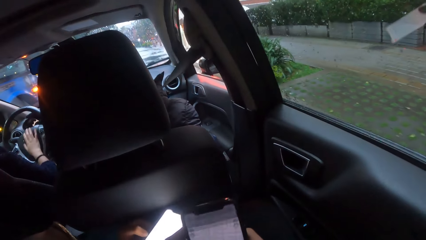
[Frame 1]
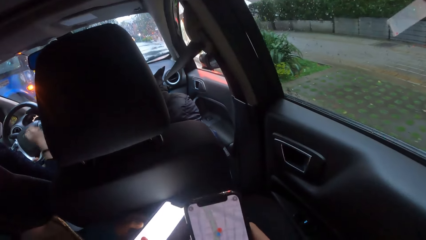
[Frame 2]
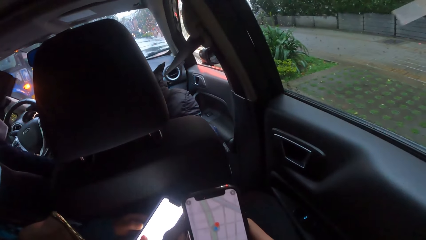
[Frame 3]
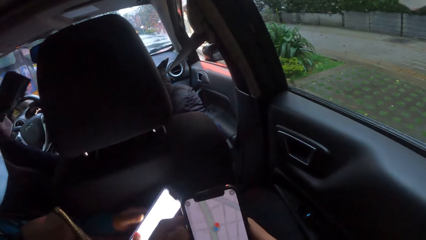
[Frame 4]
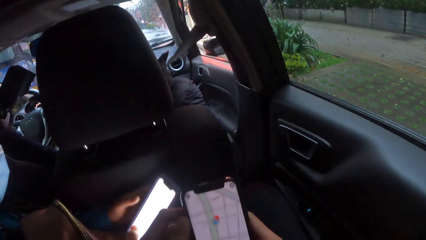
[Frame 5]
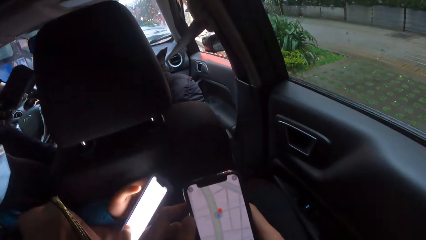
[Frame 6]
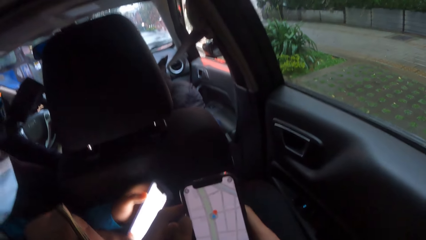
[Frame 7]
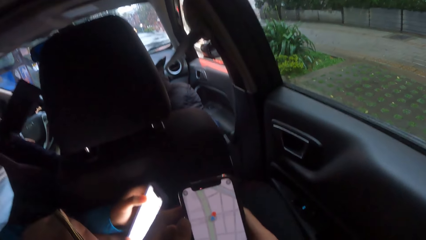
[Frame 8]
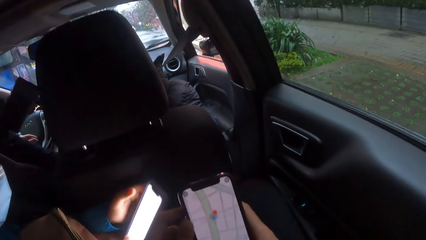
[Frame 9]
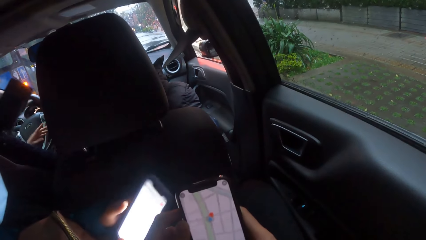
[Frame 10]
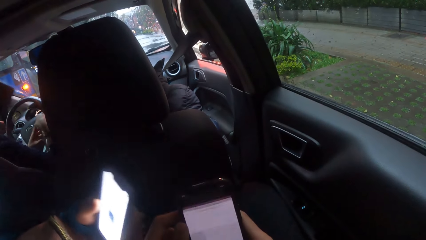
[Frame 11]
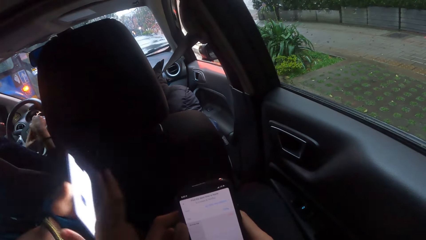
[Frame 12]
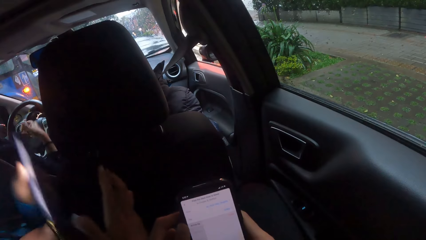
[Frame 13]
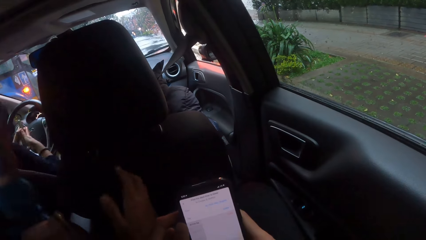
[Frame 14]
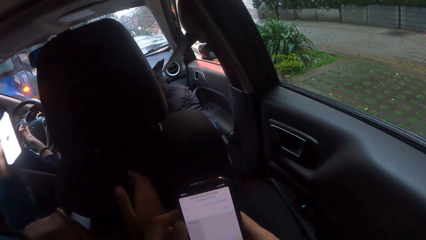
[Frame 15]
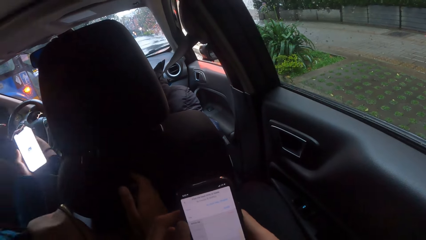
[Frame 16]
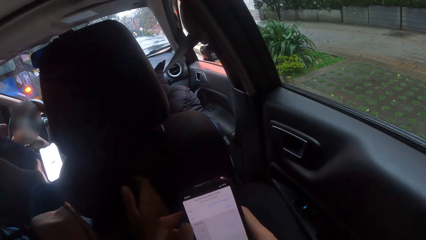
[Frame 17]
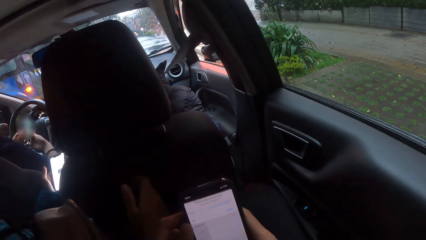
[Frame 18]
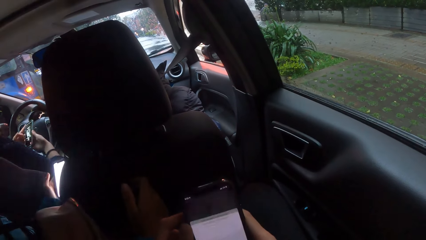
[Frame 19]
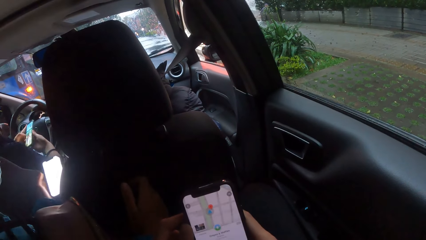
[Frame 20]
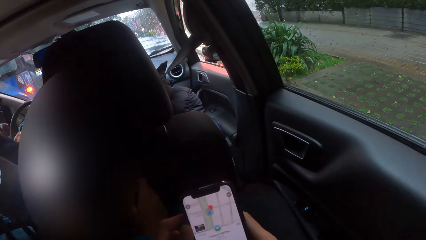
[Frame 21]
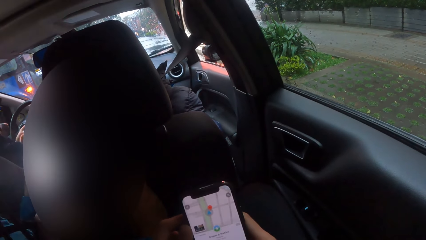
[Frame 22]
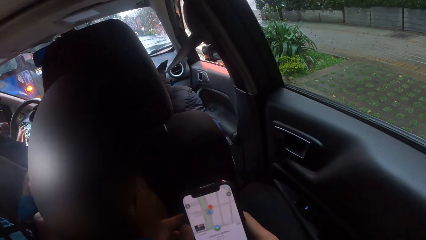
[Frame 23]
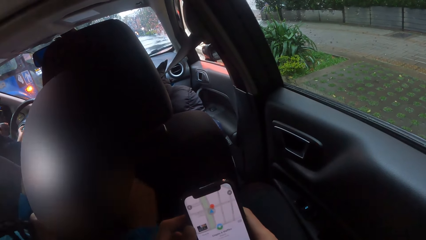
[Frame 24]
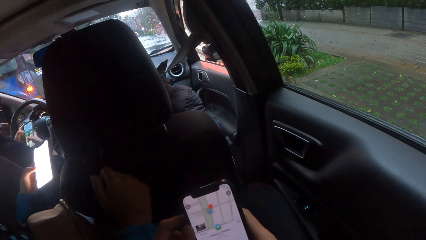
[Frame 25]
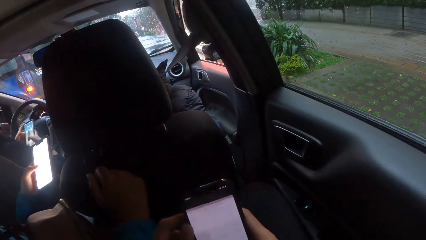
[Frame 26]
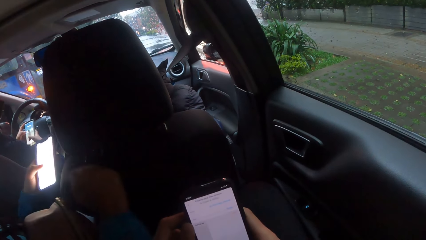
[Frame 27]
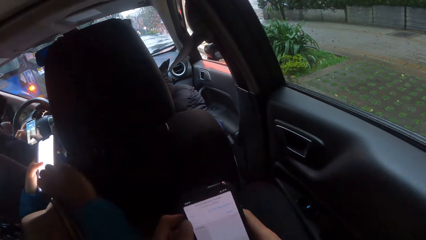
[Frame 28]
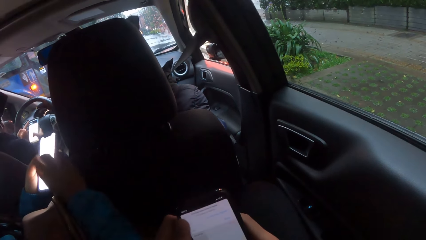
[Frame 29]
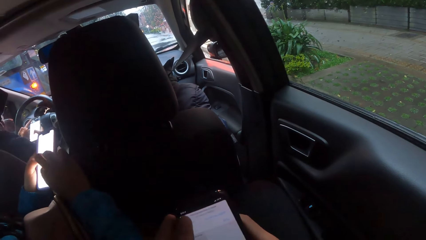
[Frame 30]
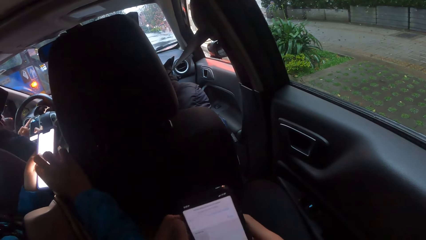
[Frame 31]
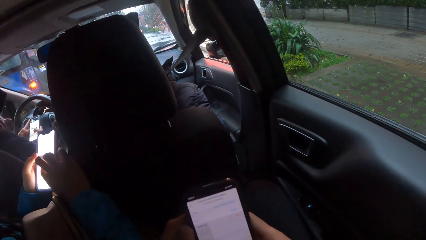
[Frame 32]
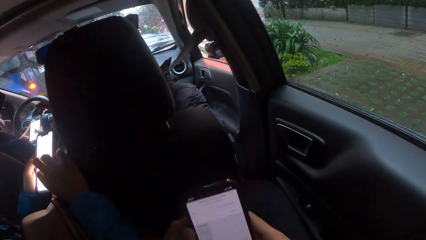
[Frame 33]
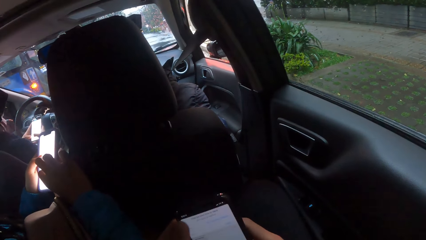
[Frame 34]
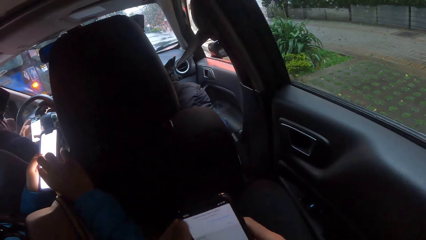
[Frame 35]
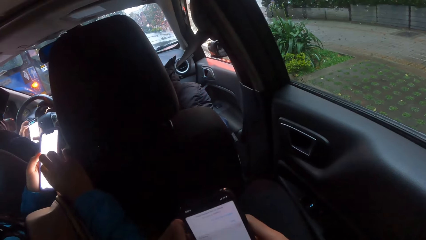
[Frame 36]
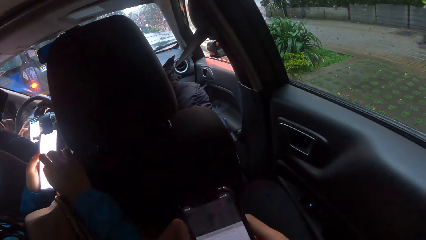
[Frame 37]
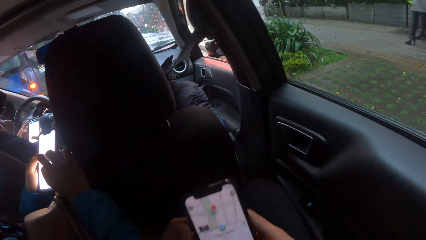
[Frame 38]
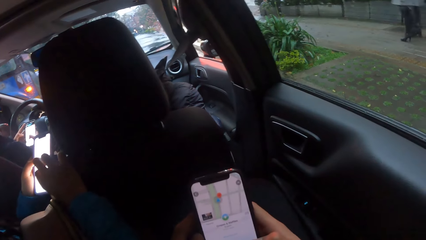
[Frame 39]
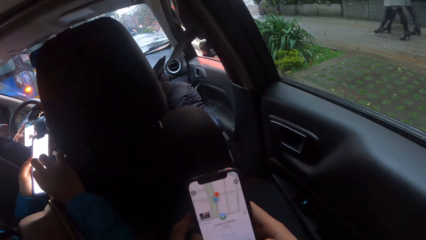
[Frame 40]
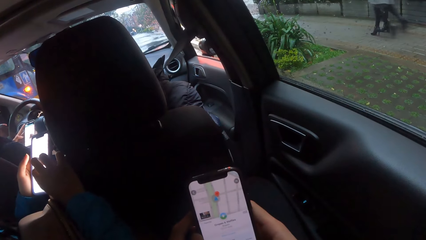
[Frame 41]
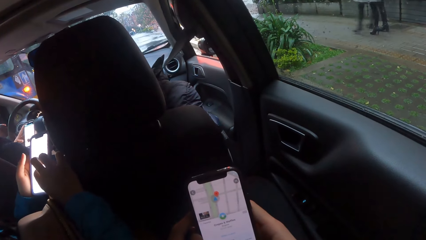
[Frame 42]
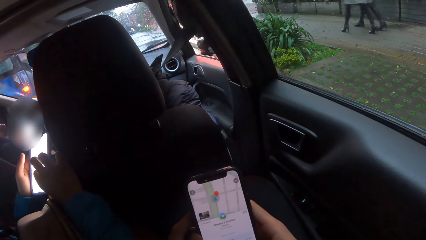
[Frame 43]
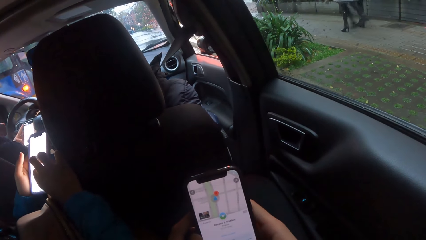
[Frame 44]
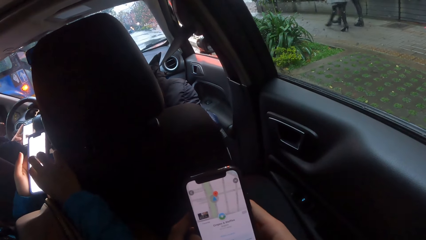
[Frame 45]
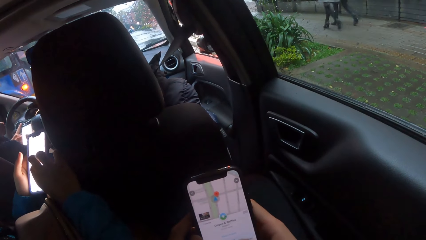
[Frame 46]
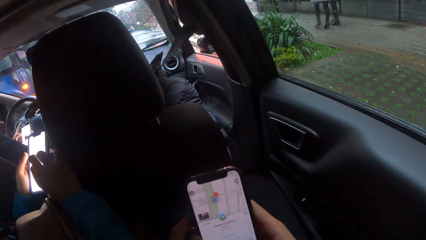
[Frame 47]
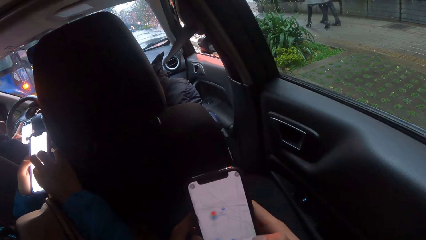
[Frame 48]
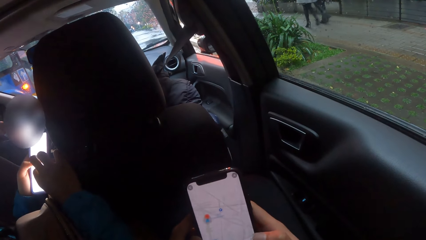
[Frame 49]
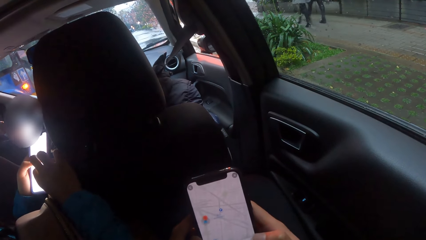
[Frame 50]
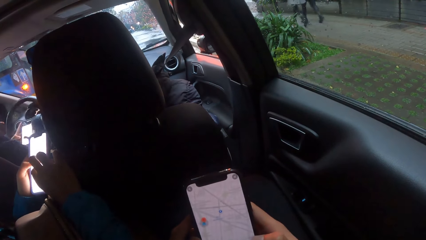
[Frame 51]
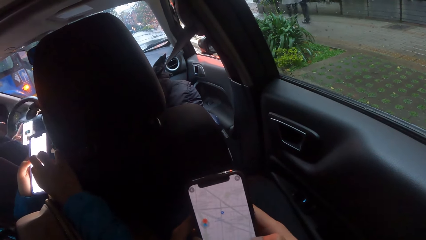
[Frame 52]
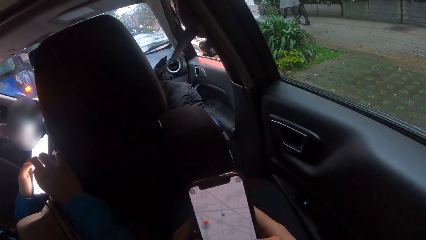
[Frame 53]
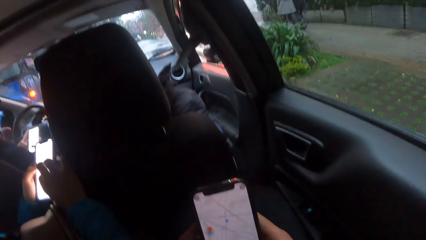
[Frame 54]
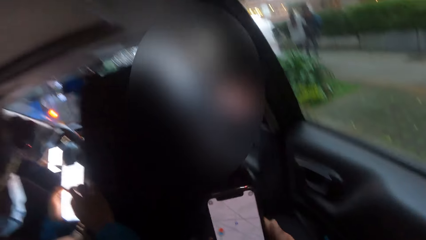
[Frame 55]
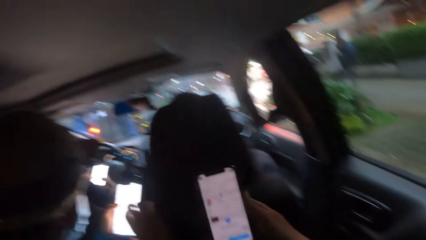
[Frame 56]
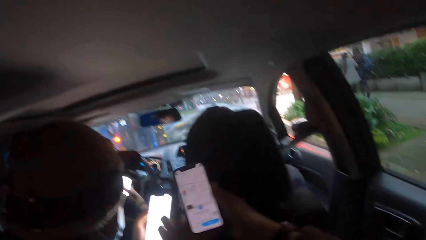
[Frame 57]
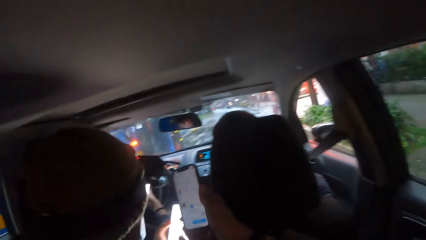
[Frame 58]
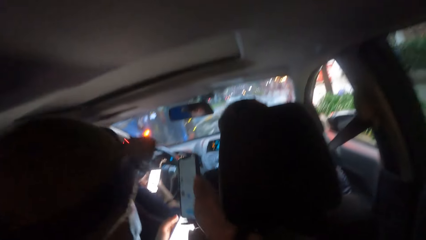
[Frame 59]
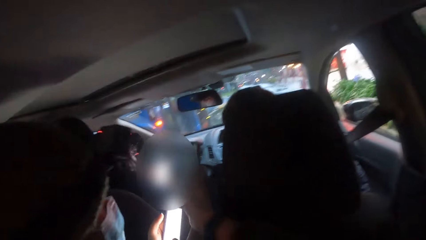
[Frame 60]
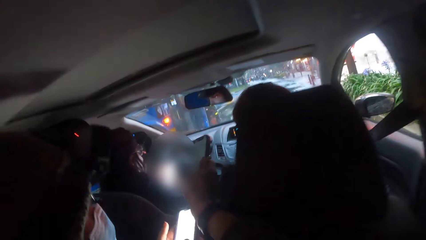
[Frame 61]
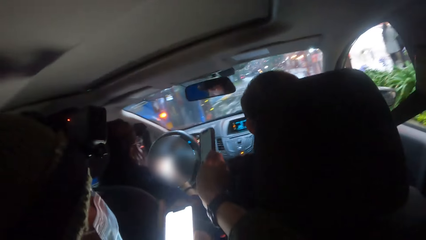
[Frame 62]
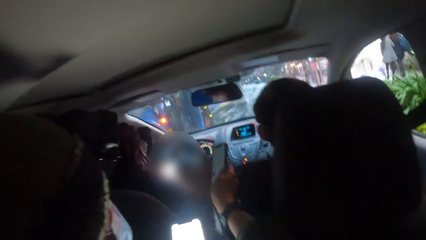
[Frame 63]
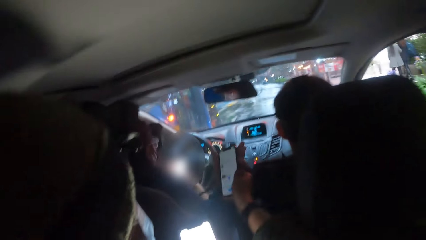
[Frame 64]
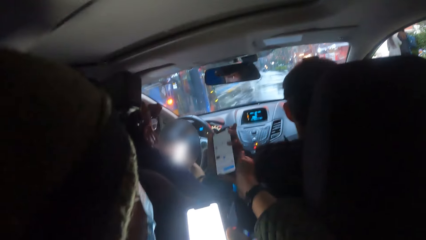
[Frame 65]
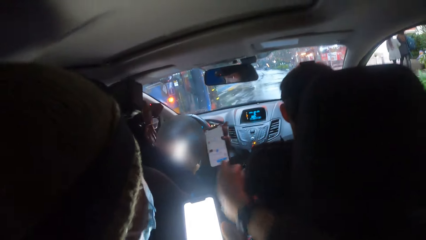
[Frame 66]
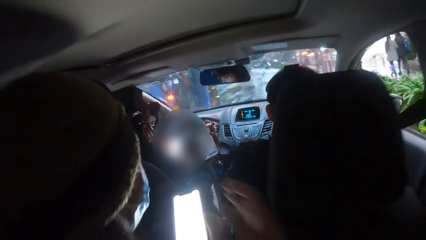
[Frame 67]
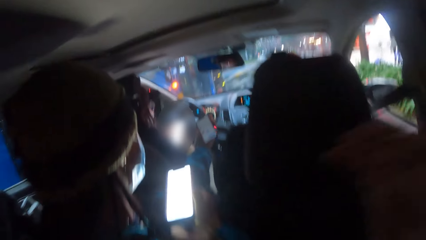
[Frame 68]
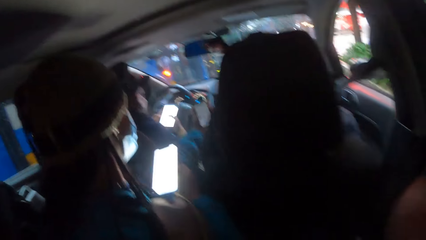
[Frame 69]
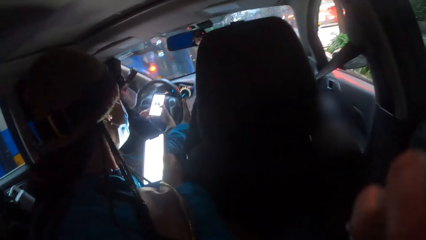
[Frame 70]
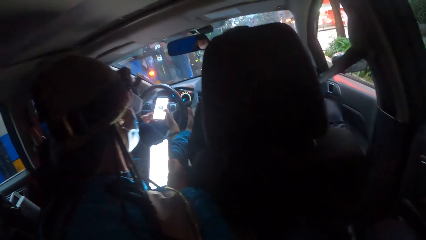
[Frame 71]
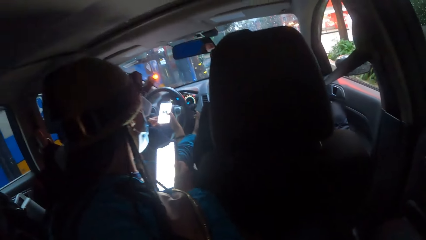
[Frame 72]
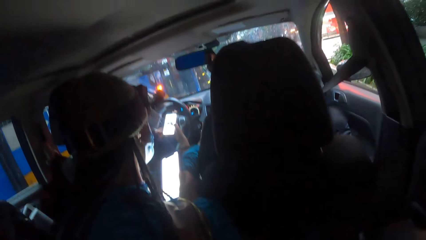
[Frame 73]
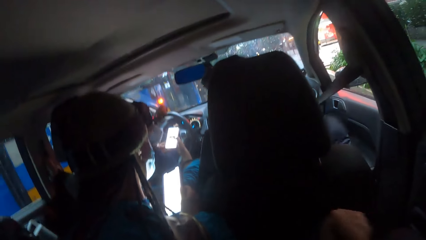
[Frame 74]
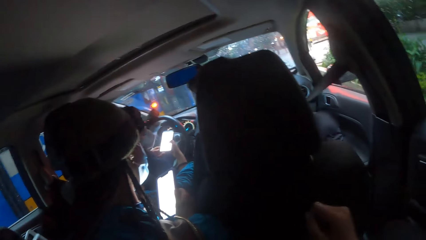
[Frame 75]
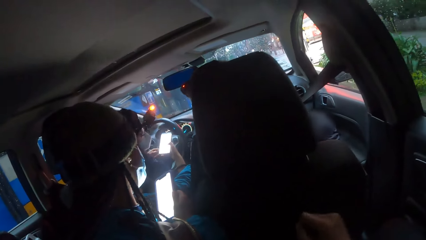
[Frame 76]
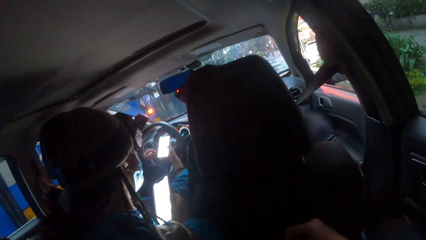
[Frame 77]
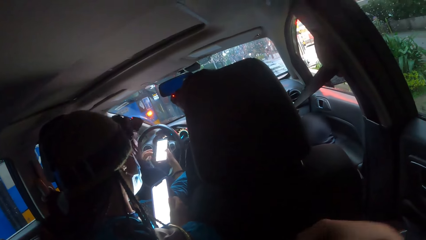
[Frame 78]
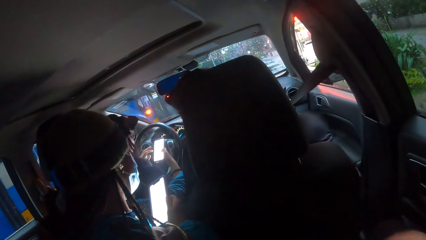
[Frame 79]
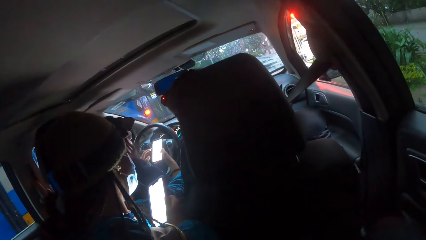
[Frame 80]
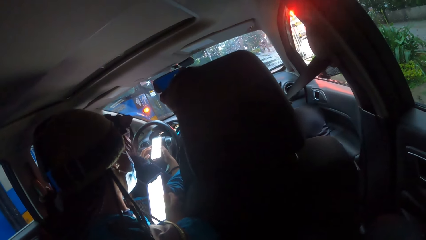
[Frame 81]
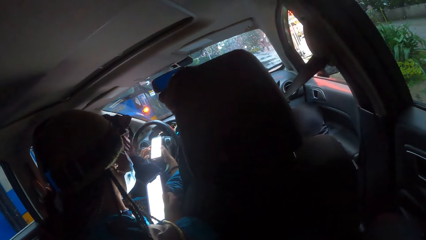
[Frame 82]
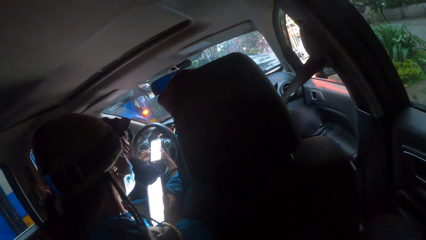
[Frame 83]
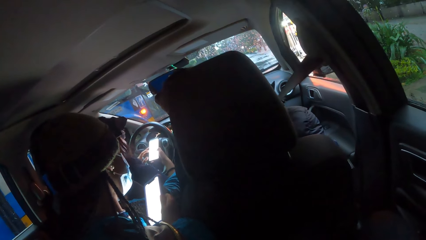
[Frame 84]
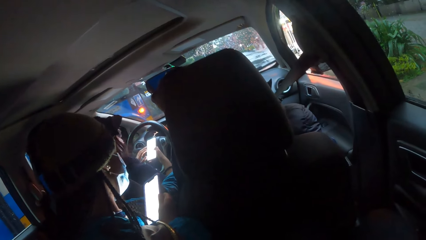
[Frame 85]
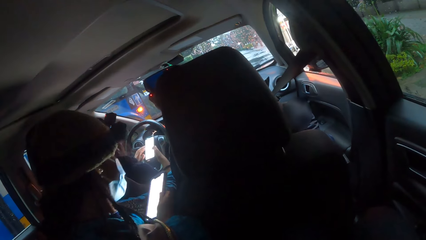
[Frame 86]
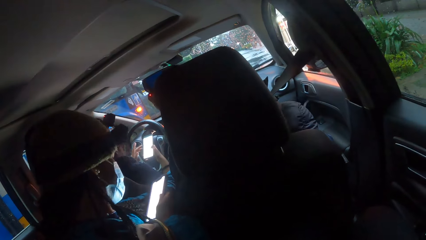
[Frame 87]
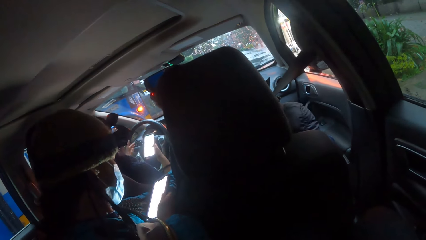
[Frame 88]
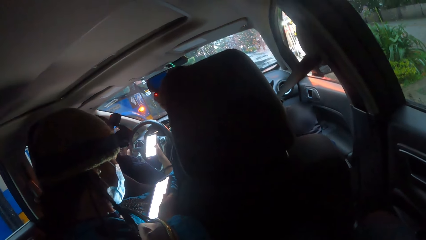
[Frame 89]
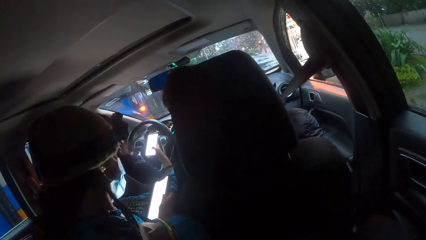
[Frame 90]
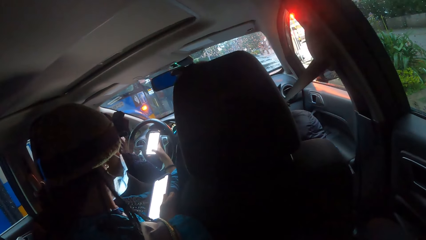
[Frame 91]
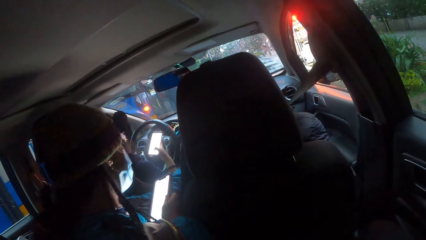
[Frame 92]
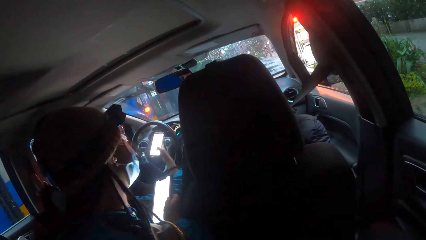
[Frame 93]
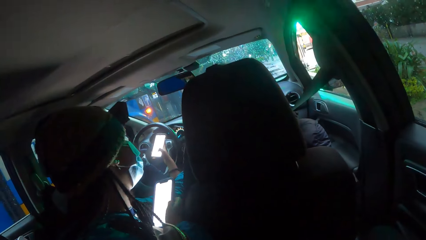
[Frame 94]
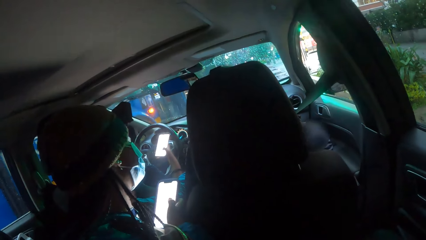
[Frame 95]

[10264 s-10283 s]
The driver grabs a phone from the car pocket with her right hand. The driver adjusts the phone in the hands, and operates the phone with both hands. The camera wearer stretches the phone towards the driver with her right hand. She passes the phone in her right hand to a woman. The woman collects the phone from the camera wearer with her left hand.
